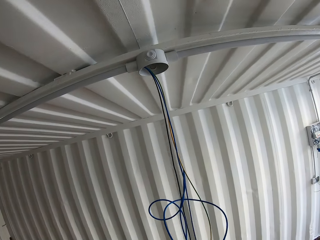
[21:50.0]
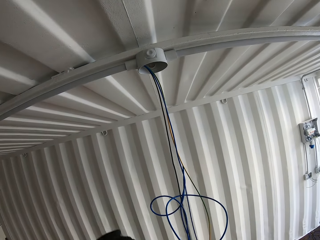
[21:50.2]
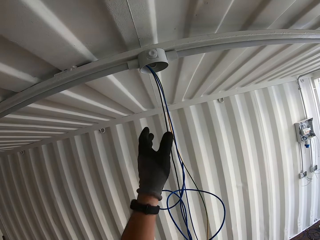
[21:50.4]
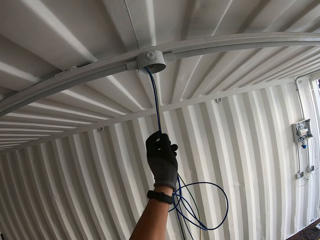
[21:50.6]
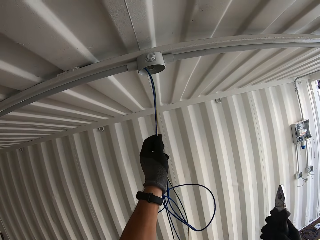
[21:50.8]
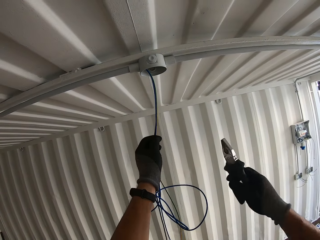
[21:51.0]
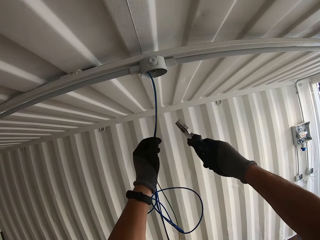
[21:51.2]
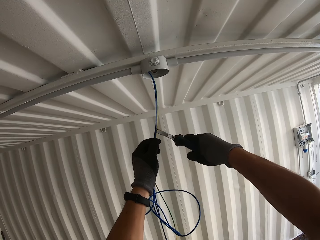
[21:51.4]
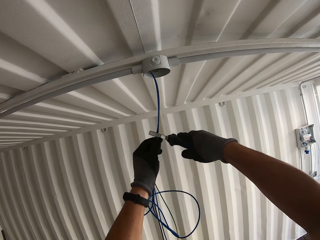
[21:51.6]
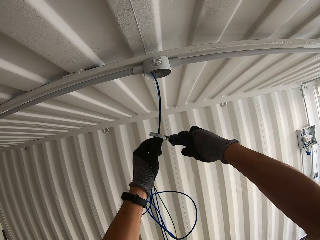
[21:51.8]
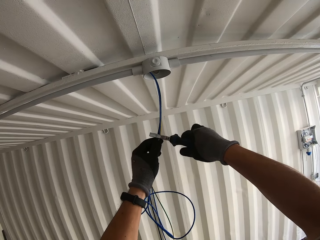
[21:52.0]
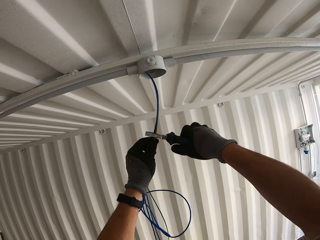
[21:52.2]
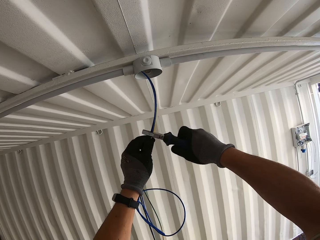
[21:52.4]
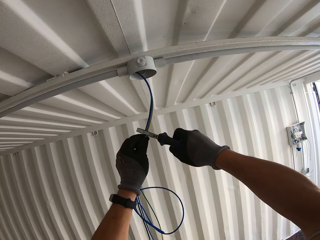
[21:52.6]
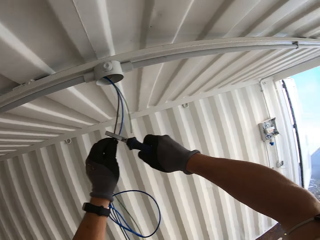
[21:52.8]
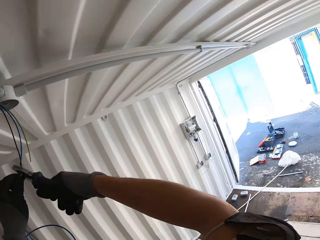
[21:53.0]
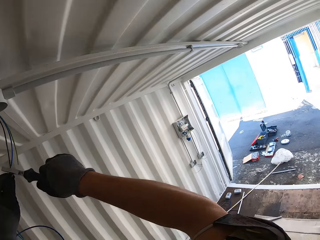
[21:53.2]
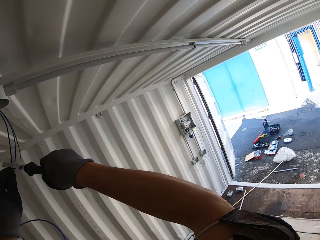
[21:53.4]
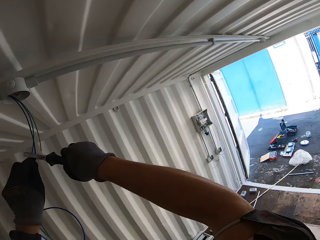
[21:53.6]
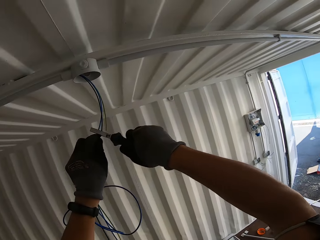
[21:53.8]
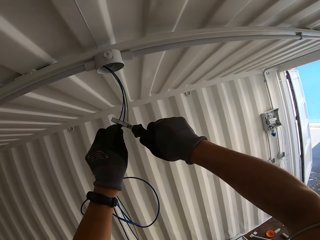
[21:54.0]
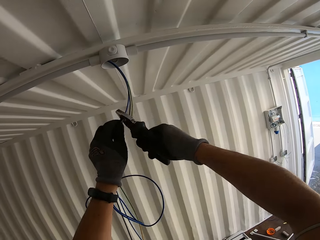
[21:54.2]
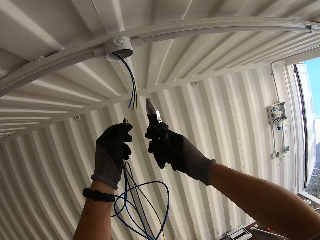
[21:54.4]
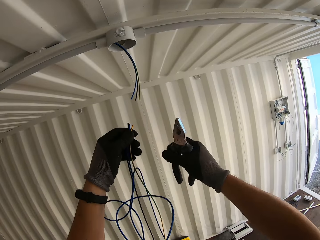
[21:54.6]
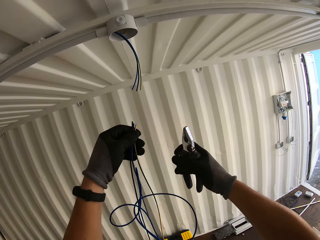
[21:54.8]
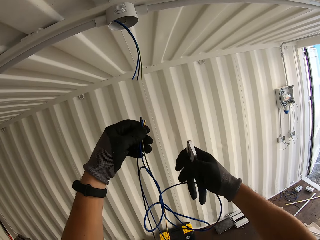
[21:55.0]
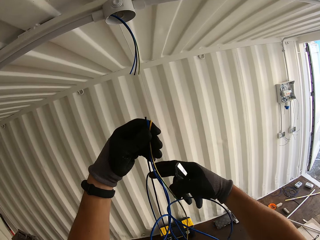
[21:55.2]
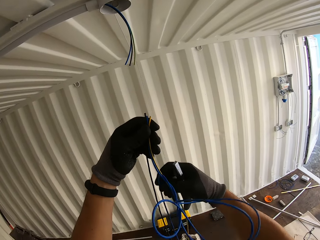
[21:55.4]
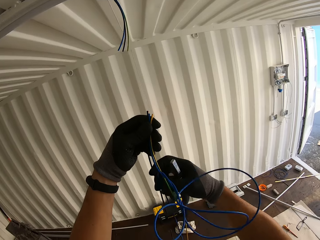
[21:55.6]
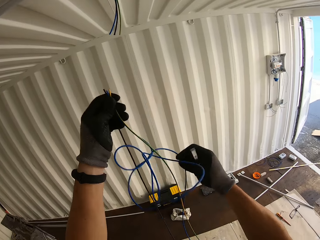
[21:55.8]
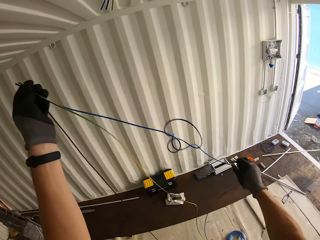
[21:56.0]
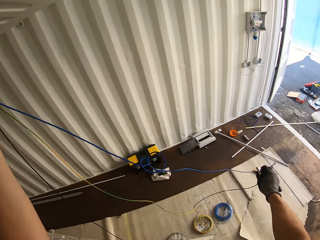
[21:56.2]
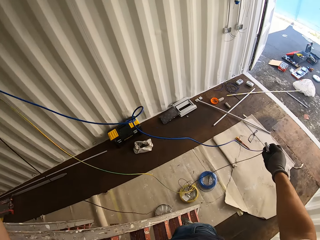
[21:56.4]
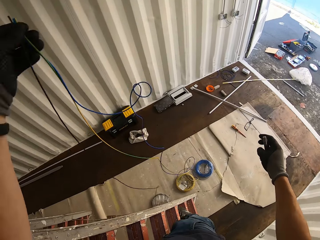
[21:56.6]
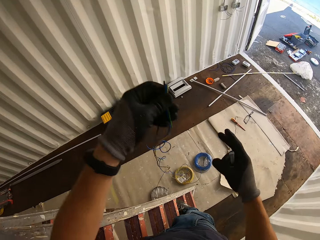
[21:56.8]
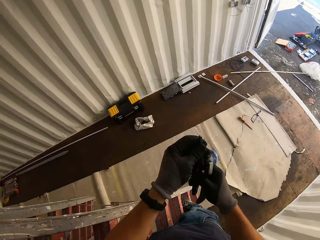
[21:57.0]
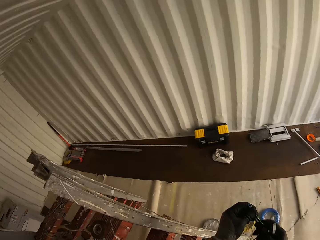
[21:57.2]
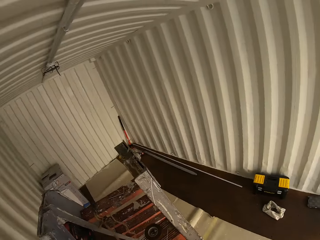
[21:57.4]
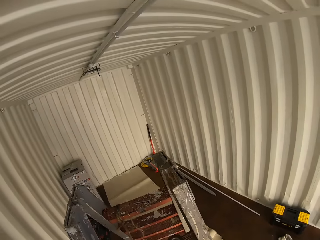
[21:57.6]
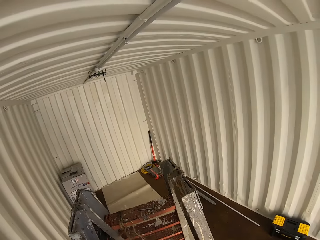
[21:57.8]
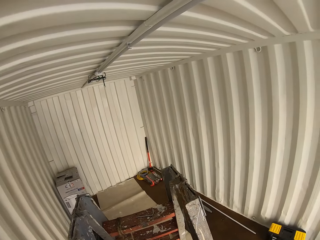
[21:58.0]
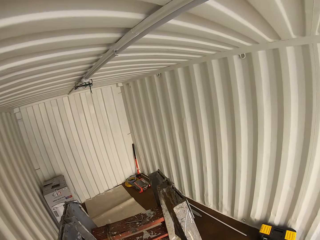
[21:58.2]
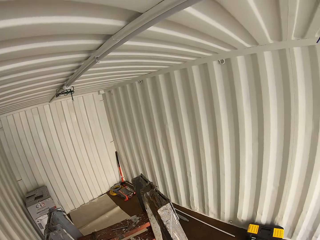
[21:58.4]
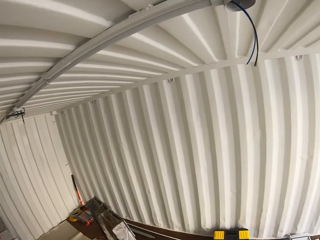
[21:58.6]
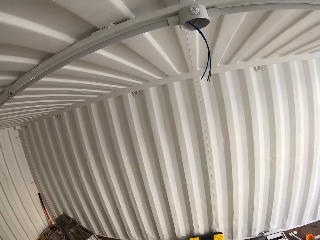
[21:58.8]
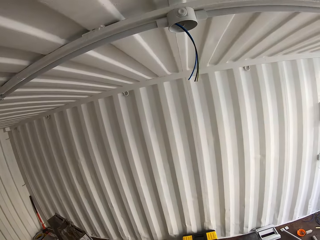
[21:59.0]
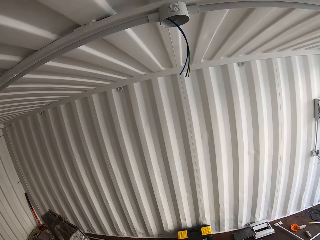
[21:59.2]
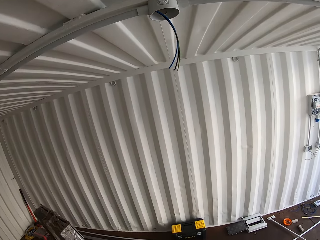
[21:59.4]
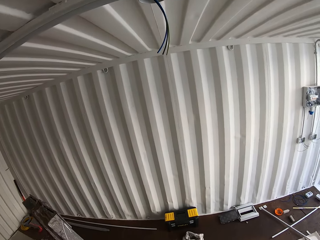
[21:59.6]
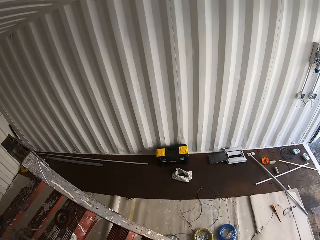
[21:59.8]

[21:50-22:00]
The camera wearer holds a wire or cable. They cut the wires with pliers. They hold the wires and pliers. They hold the pliers. They adjust the cables in hands. They look around.

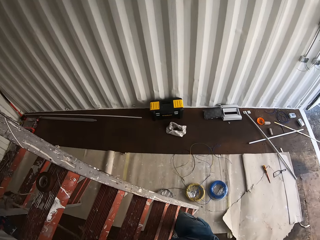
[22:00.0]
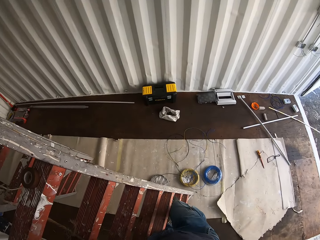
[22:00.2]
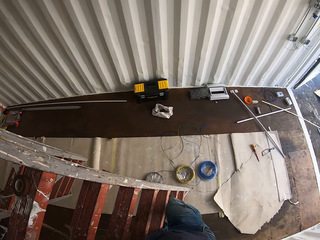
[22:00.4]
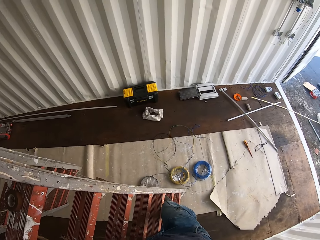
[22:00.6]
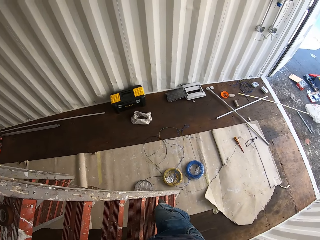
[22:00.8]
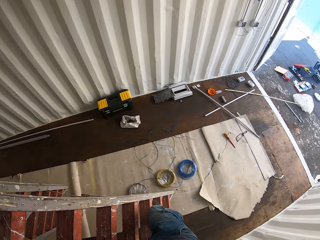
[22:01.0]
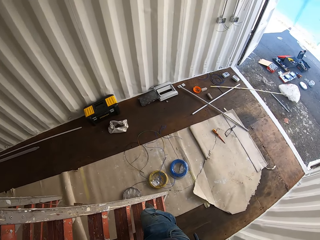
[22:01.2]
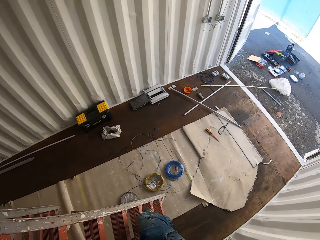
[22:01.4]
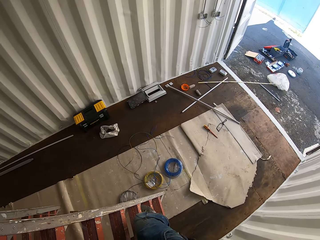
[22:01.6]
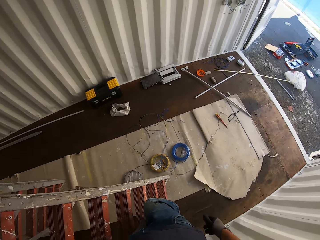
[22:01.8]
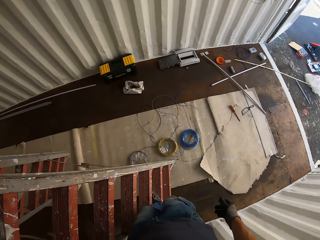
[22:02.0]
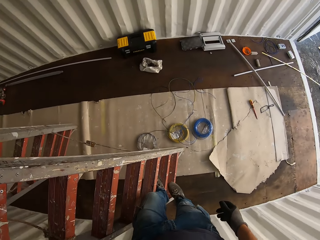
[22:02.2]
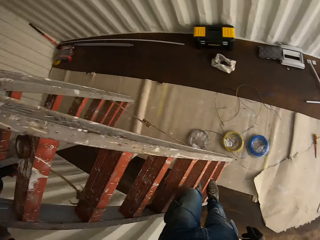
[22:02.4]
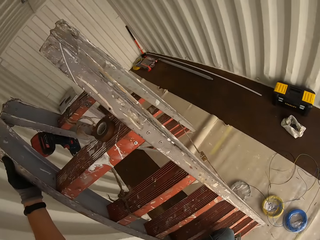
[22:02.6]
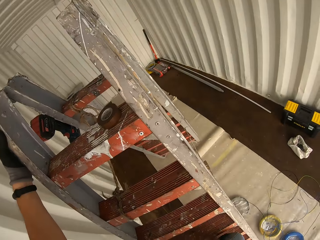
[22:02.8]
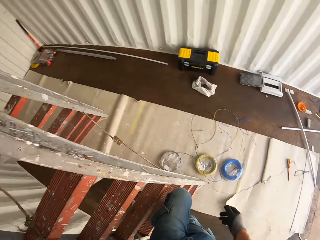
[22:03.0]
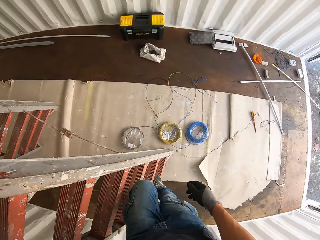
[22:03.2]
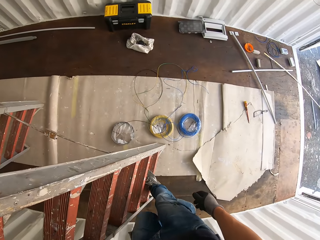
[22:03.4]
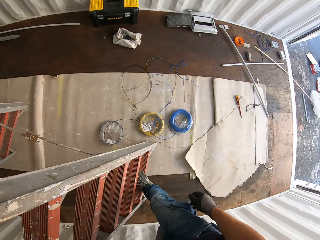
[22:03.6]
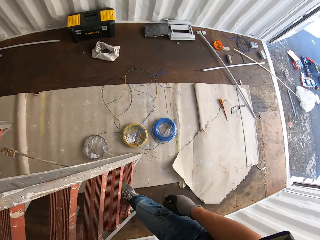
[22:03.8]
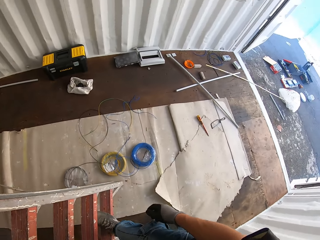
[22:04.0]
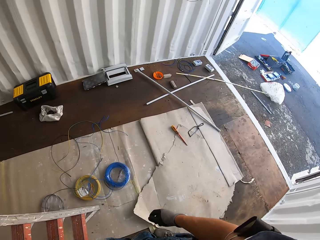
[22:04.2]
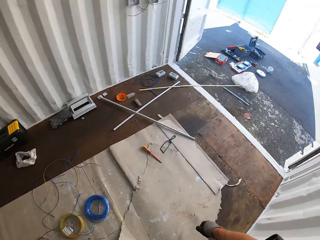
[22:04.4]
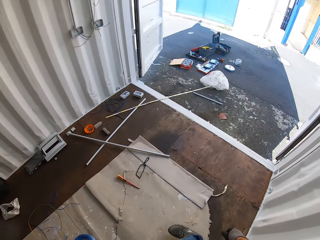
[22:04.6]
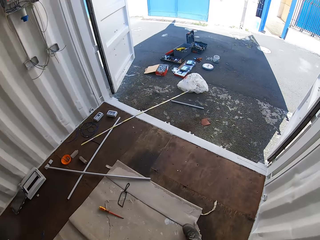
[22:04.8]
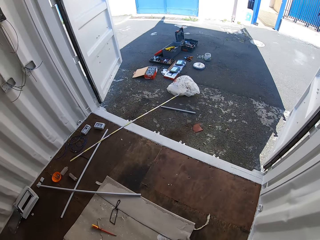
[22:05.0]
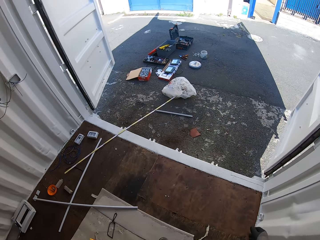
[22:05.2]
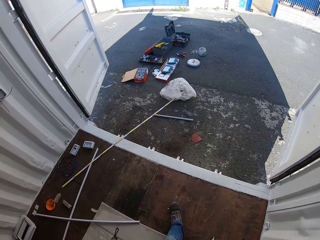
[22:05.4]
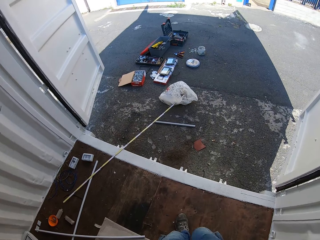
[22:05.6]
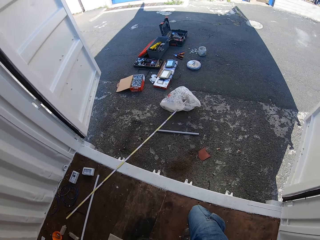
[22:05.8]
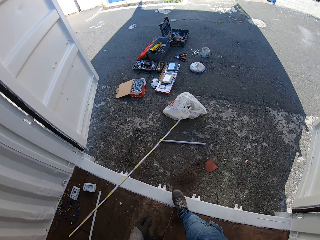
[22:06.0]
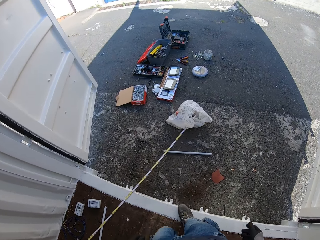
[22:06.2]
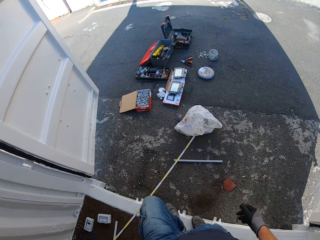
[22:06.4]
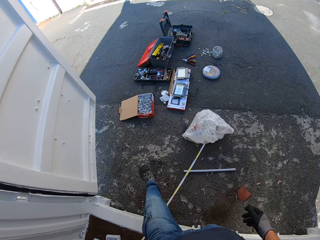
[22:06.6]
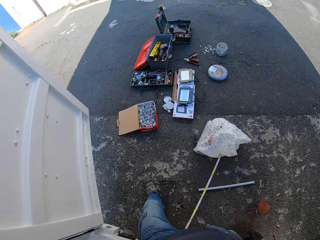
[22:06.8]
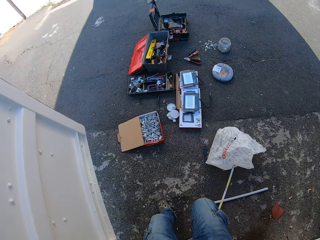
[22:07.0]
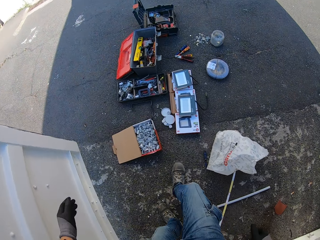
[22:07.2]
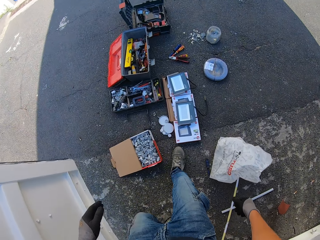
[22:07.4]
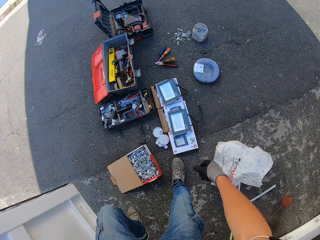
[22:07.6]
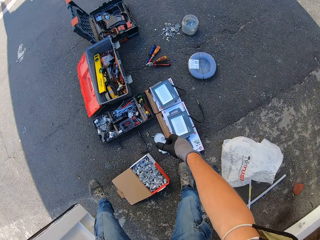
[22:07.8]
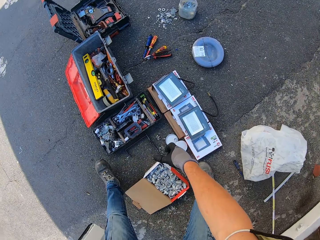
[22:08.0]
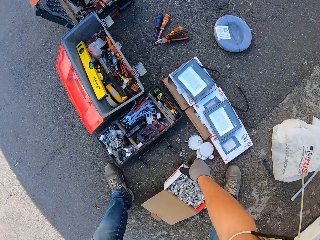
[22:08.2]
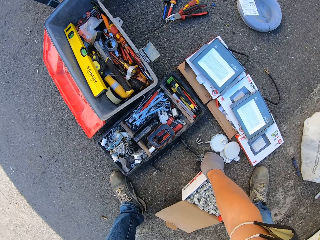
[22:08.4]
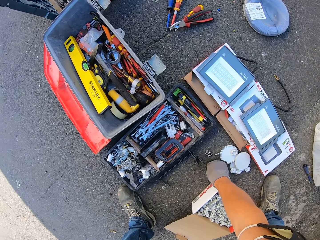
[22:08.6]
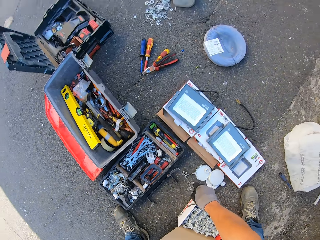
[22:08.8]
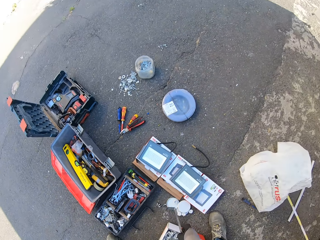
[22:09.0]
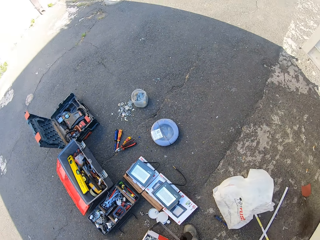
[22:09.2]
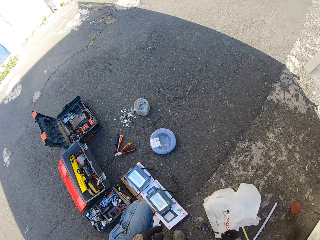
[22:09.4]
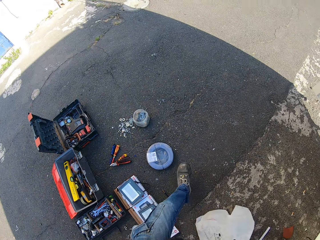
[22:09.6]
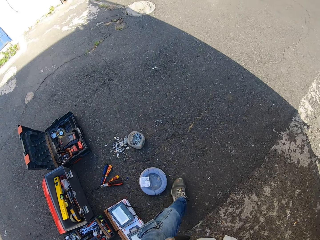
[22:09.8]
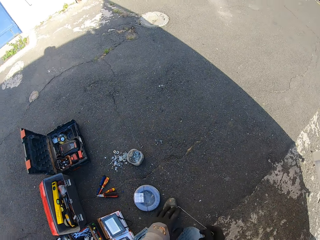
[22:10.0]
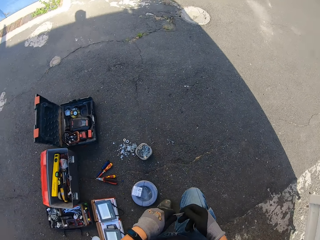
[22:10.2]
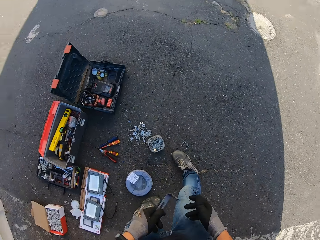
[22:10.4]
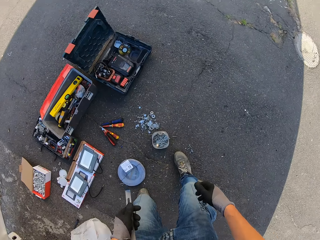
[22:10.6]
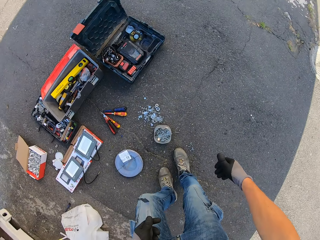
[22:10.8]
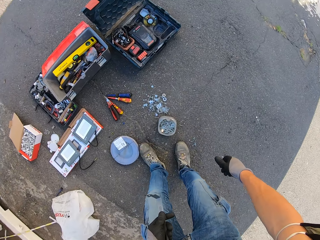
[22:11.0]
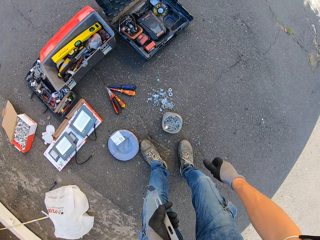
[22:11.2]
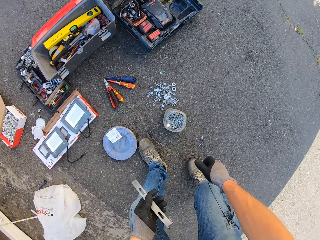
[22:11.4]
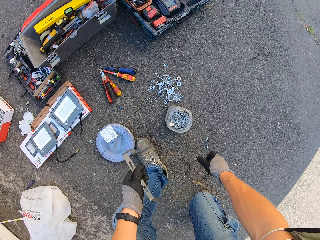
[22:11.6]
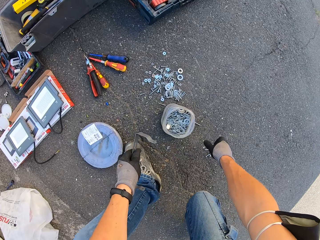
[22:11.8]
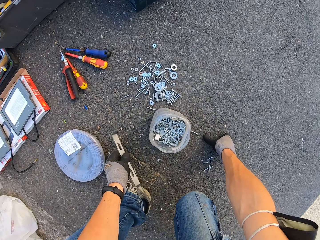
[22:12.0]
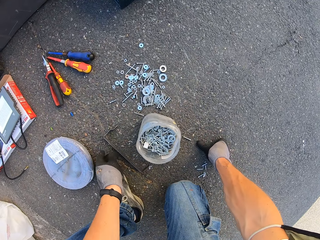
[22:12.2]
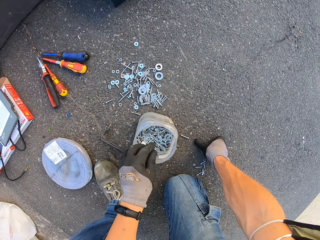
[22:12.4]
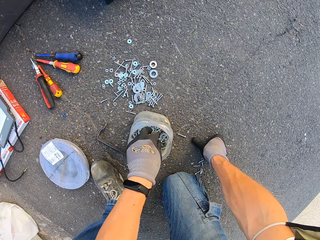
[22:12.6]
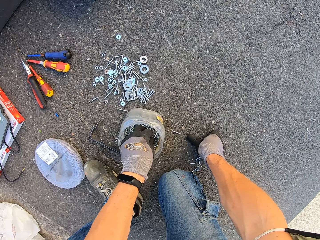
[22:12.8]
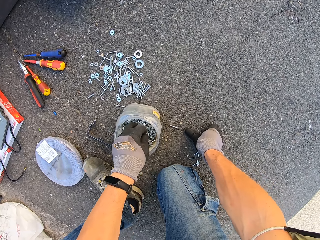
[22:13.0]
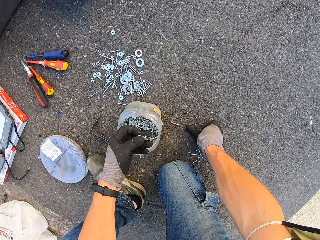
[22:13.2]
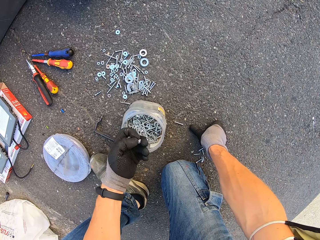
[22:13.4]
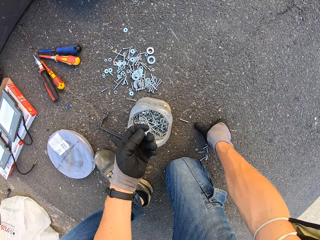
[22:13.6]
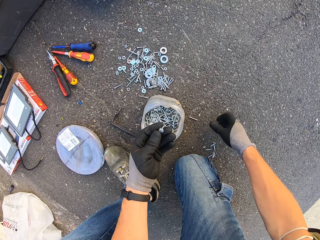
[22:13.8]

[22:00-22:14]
The camera wearer climbs down the ladder. They walk outside the convex box. They grab a panel holder from the ground. They walk with the panel holder, squat with the panel holder, and drop the panel holder. They pick up a screw from the container.
